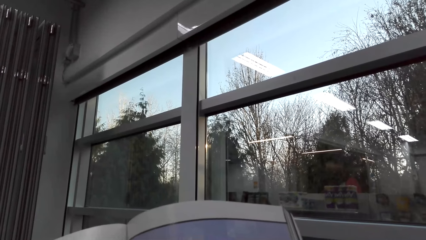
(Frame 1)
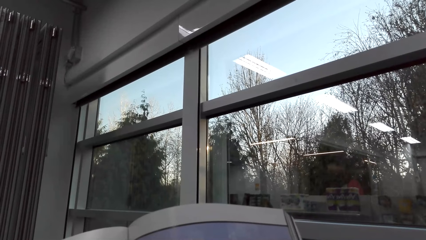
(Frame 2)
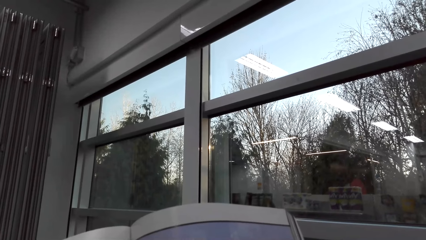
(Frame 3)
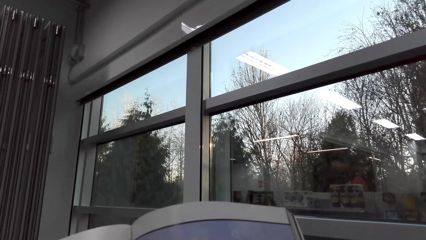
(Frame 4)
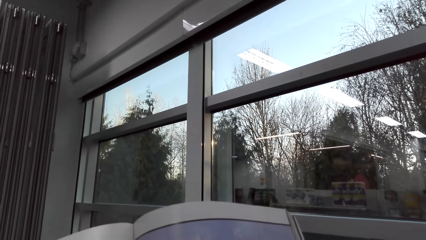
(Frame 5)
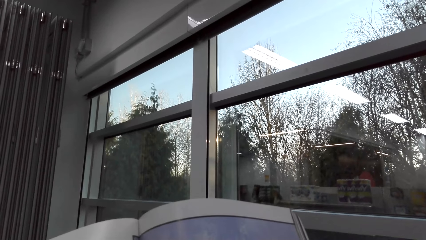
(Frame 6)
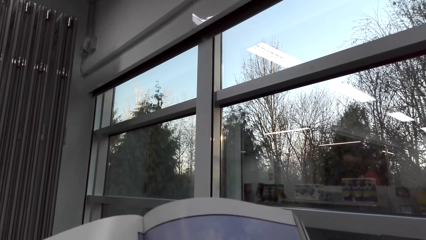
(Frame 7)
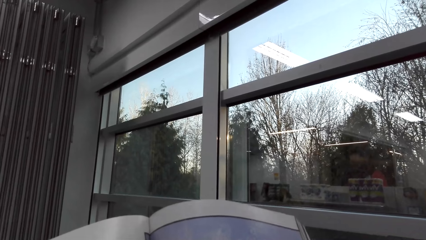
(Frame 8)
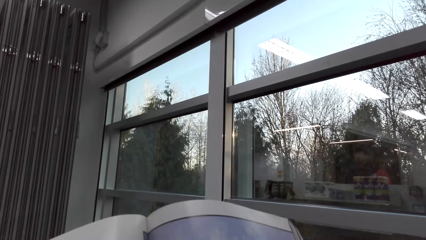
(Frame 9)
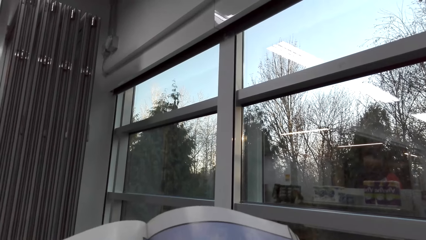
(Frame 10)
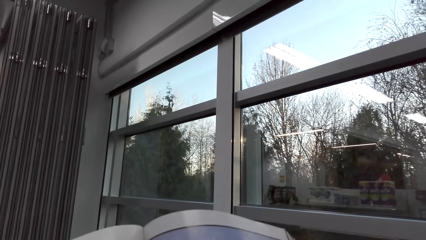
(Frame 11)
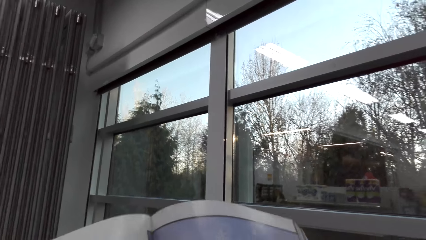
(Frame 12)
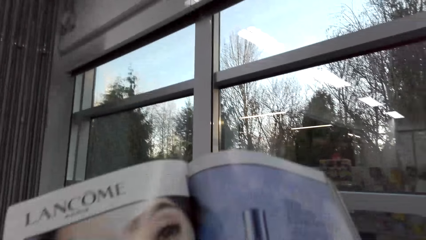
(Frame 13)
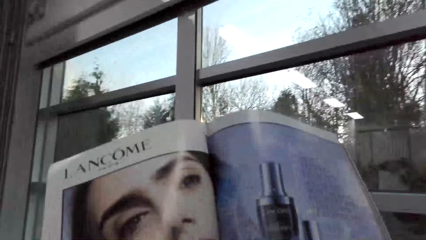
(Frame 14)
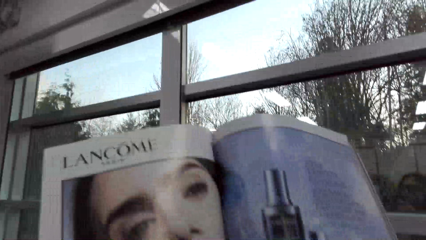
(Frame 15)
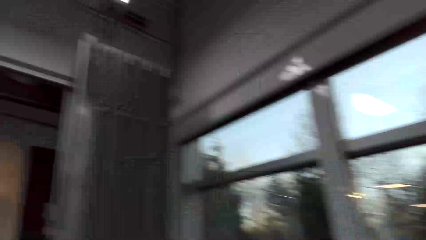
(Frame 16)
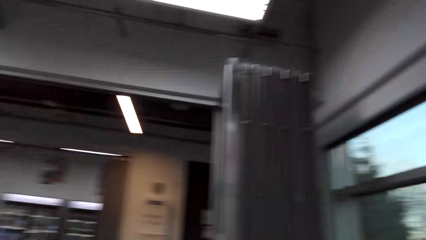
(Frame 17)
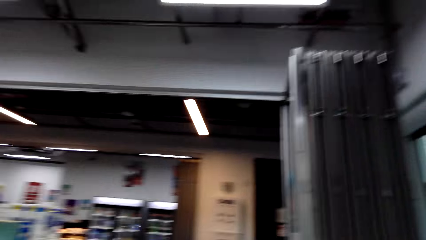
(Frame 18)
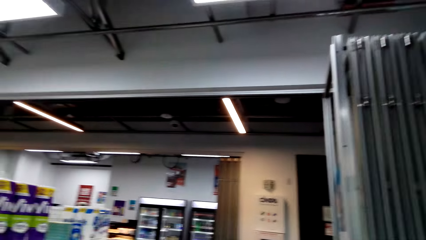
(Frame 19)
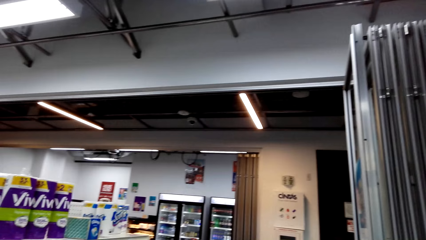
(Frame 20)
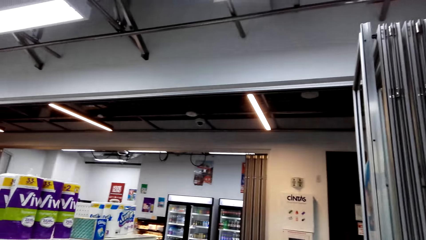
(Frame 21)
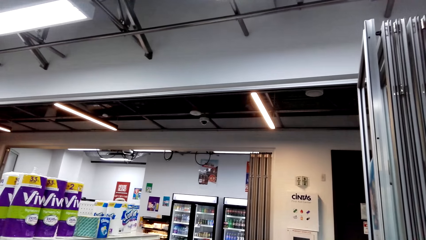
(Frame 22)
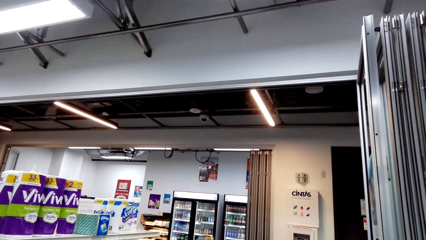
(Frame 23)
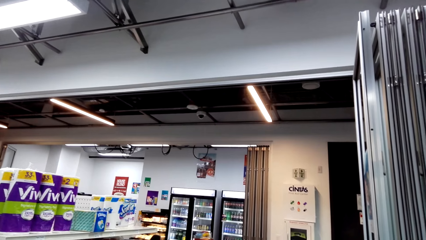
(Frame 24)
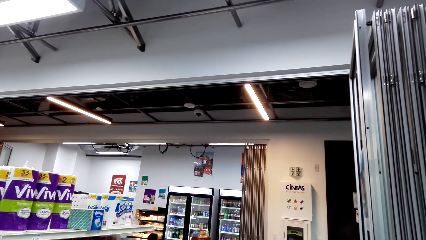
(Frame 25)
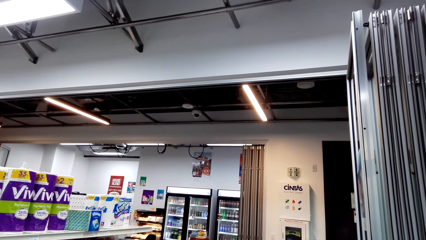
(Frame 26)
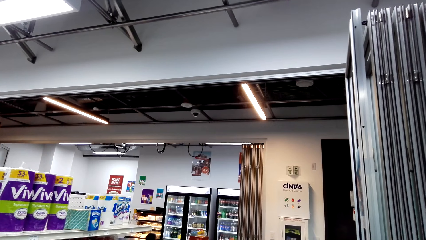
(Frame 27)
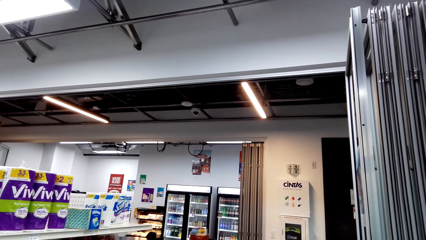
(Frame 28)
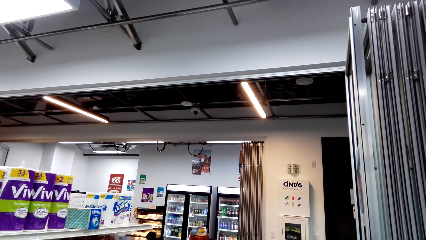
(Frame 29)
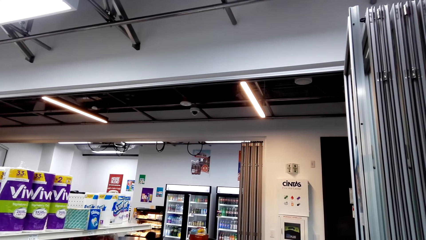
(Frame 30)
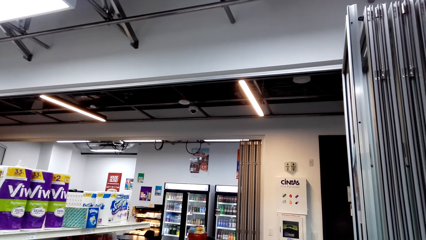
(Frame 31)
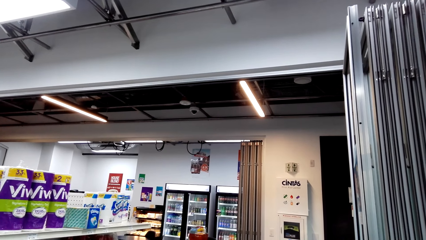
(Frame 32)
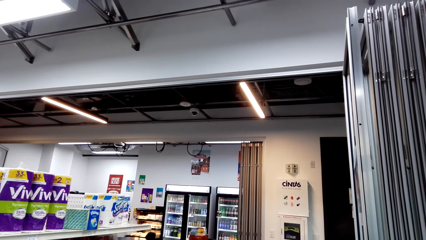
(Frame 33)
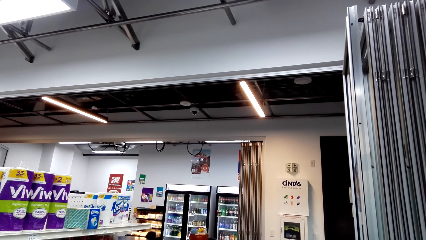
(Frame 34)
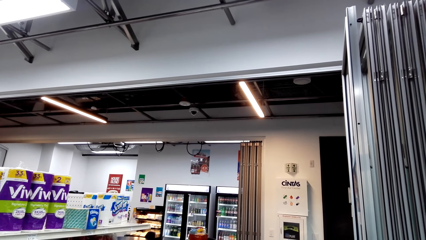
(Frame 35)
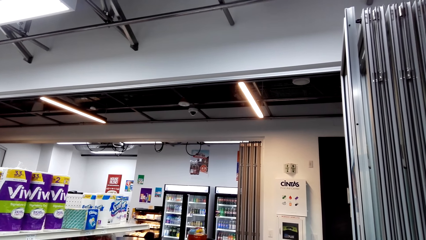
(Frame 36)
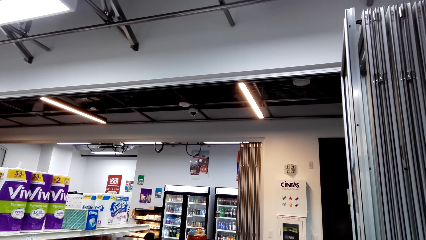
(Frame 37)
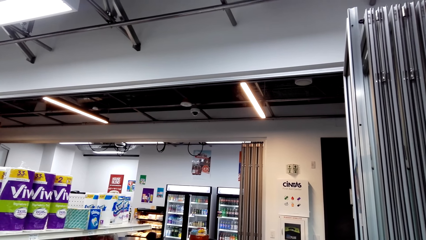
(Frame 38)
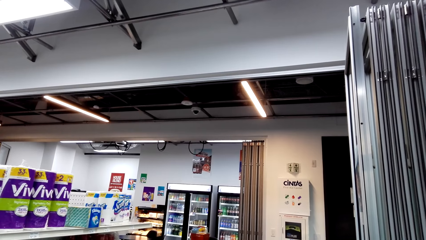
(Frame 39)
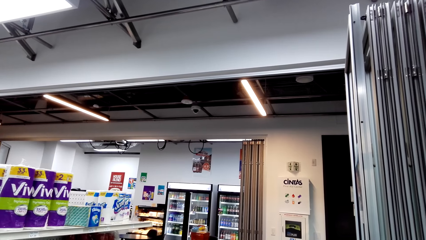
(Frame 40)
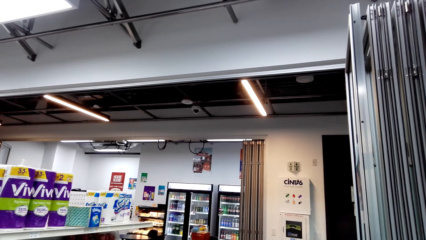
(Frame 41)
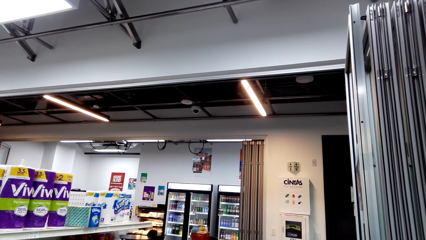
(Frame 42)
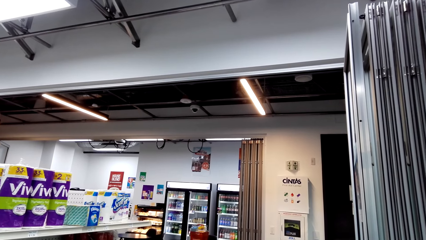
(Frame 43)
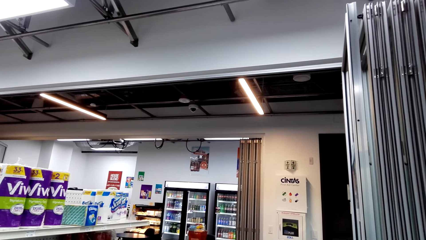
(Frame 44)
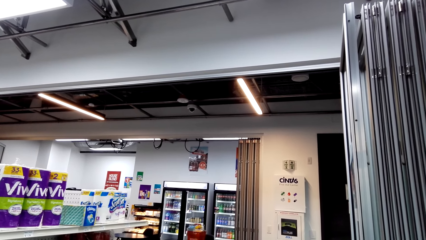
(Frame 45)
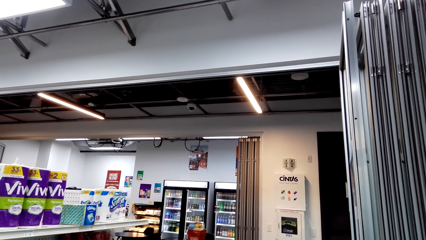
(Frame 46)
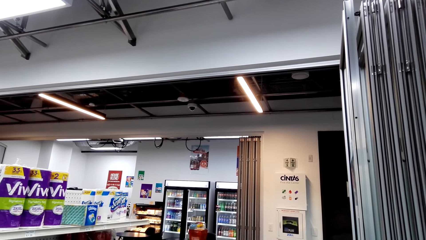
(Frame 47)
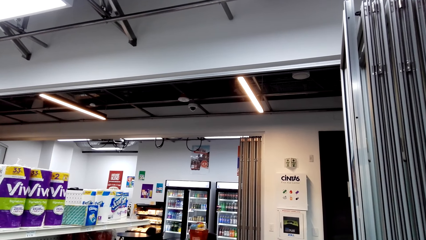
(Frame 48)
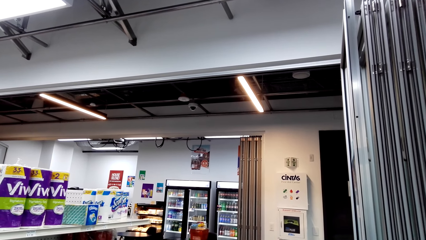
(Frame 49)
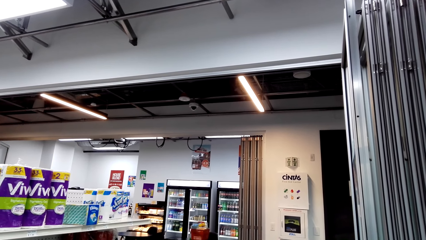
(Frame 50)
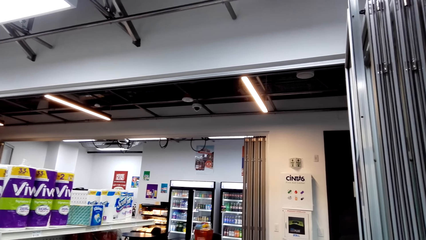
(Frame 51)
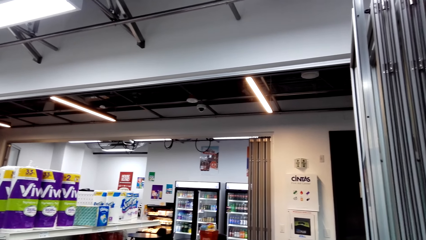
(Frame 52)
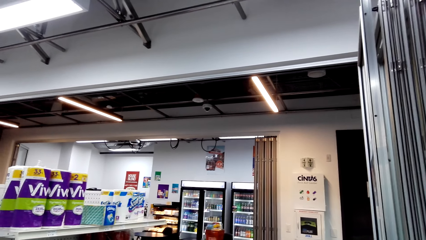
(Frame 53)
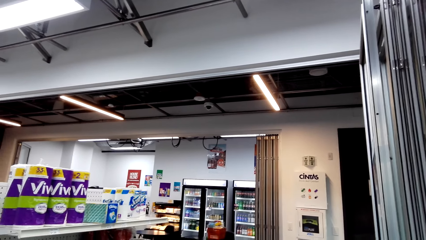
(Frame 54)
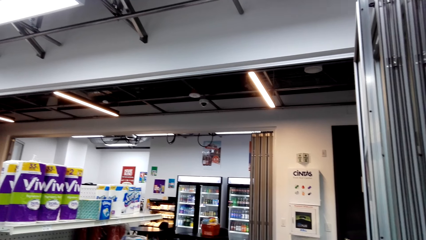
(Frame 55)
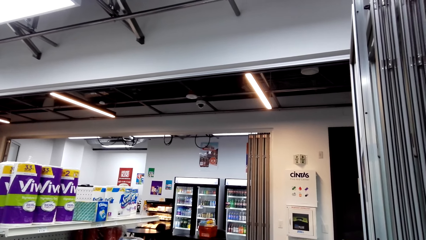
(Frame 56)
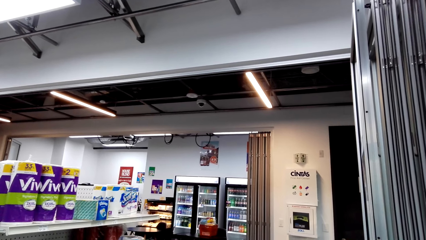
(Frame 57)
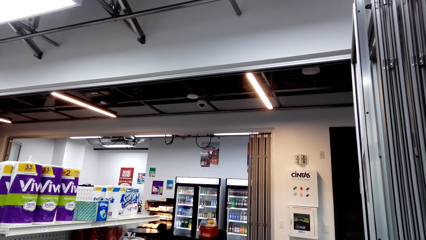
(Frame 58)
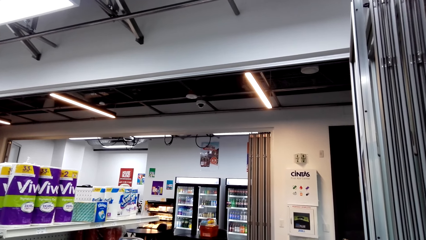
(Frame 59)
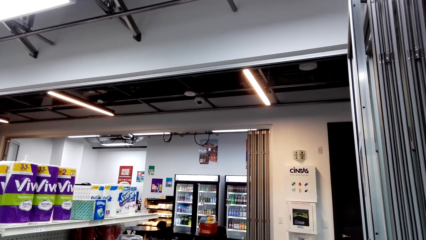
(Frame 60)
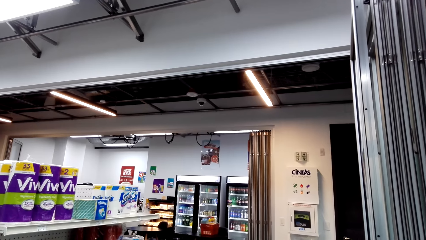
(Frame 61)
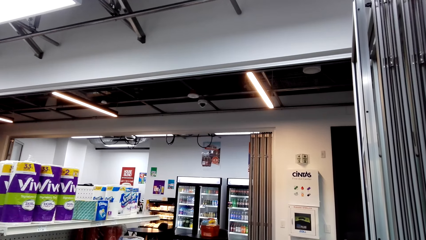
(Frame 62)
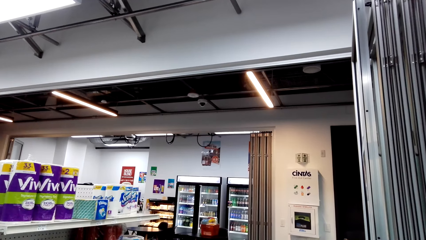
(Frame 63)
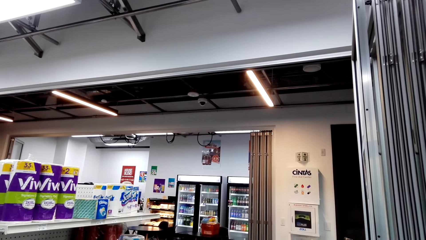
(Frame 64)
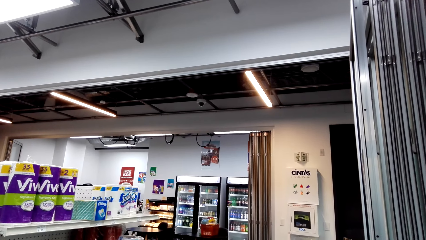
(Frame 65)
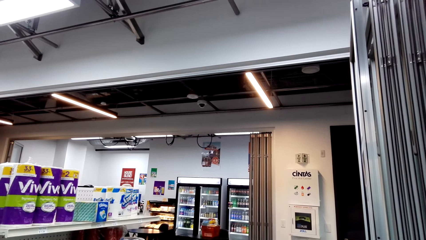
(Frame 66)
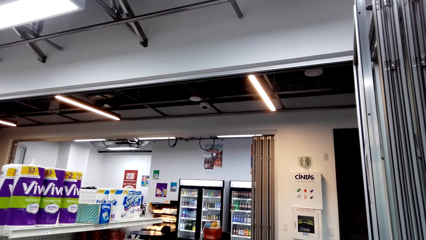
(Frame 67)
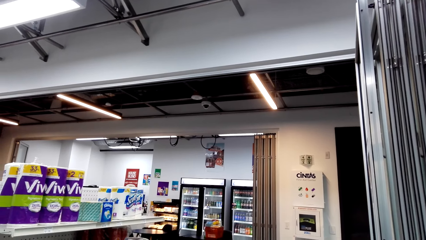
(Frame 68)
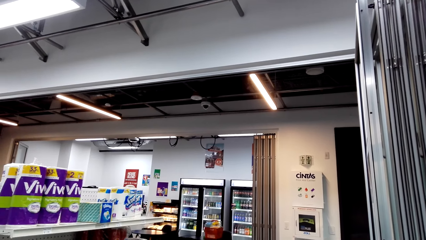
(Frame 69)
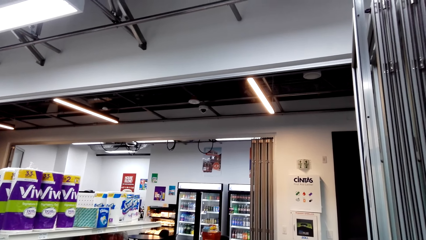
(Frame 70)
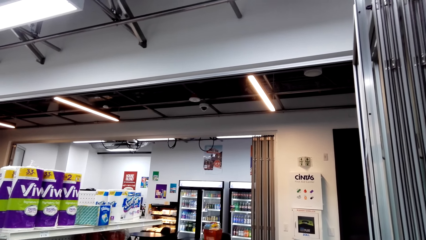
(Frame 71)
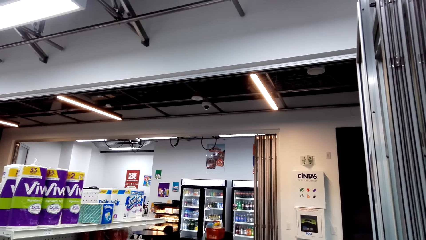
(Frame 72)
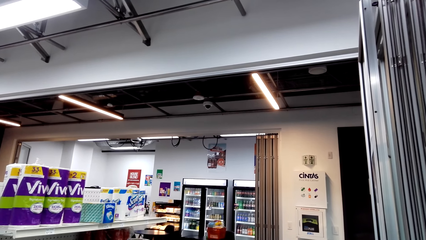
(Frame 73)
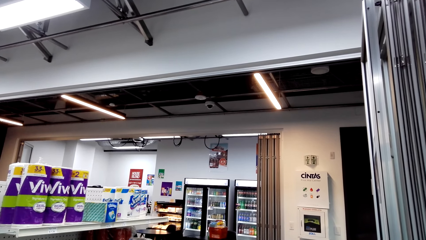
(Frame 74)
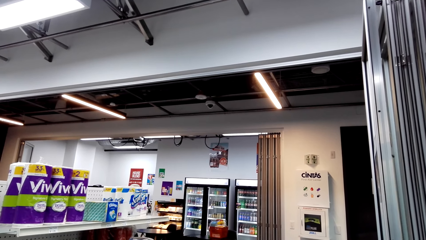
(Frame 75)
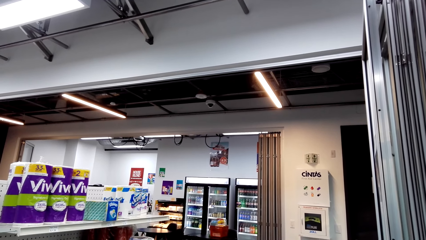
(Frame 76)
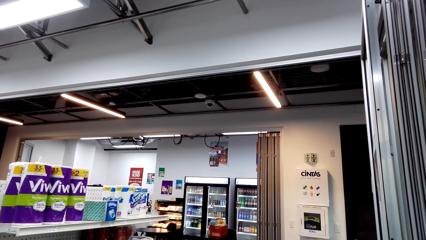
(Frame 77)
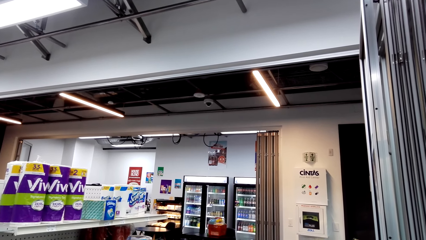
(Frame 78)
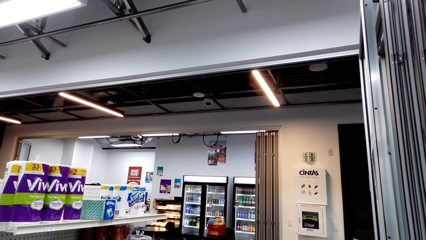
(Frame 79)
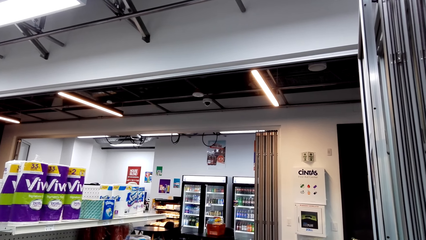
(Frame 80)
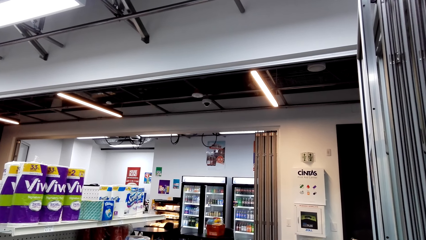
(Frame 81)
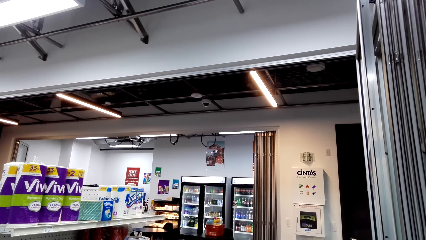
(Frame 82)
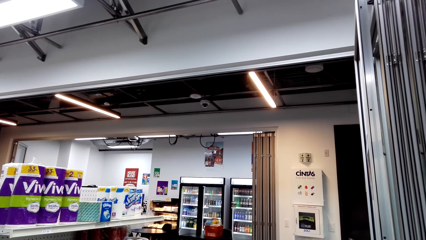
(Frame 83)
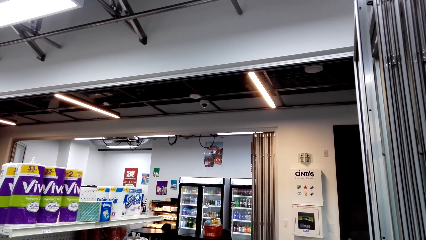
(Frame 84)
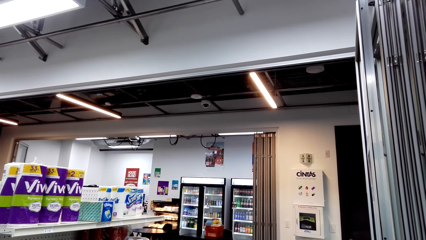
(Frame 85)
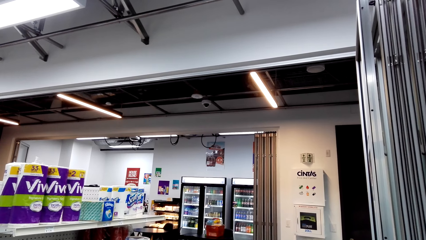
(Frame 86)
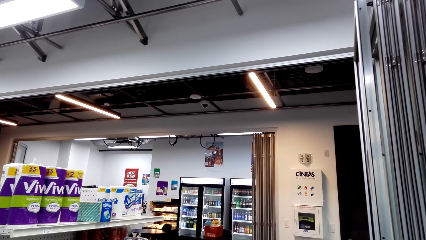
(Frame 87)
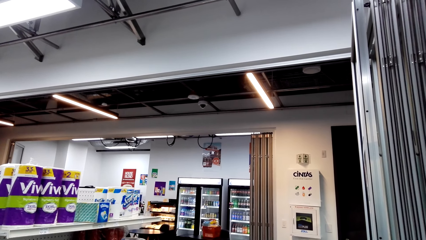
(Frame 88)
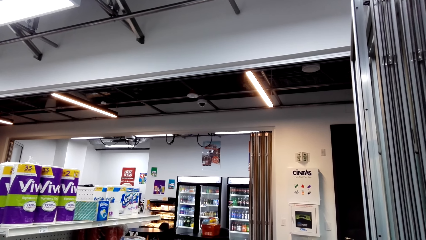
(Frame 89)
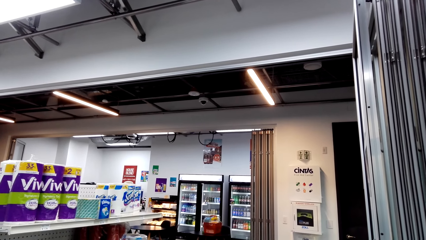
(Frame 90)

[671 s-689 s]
The camera wearer reads a magazine. They look around the supermarket.
